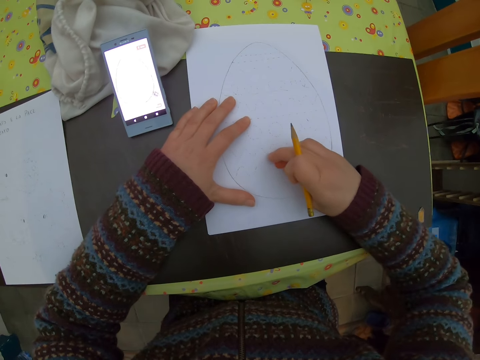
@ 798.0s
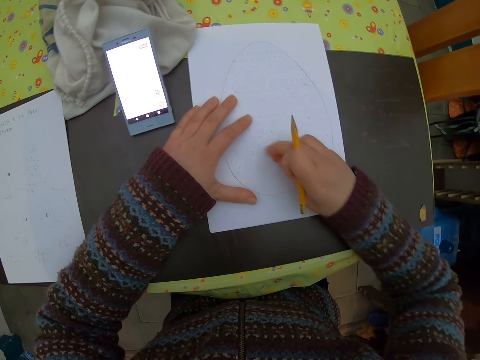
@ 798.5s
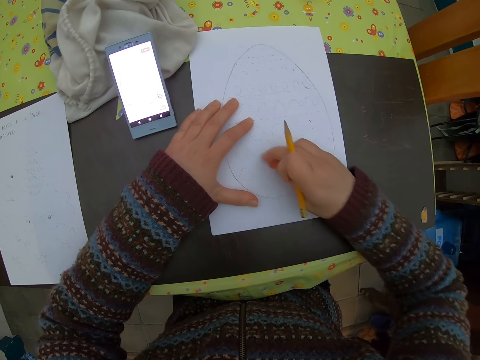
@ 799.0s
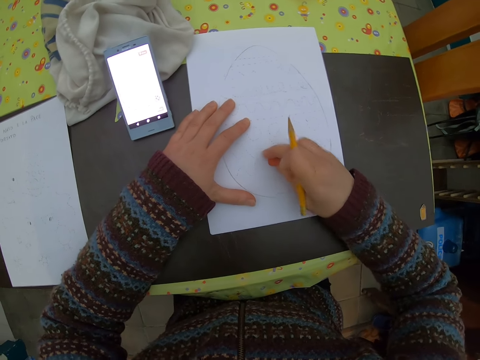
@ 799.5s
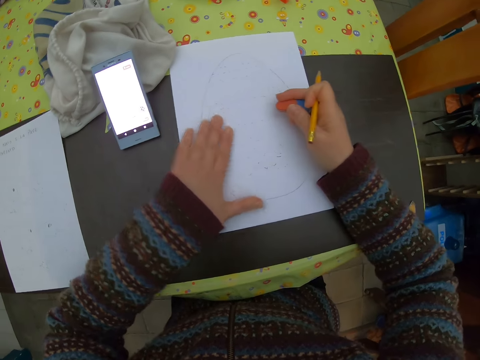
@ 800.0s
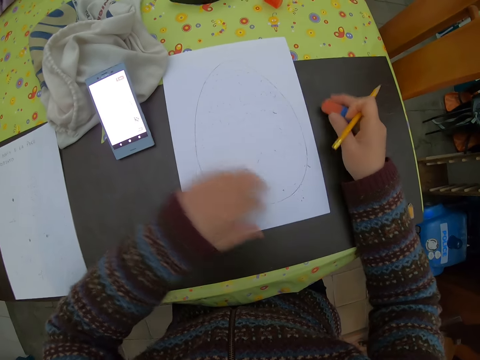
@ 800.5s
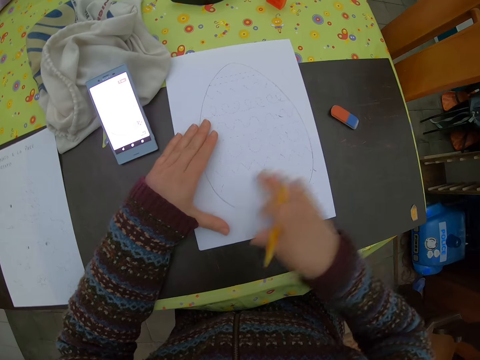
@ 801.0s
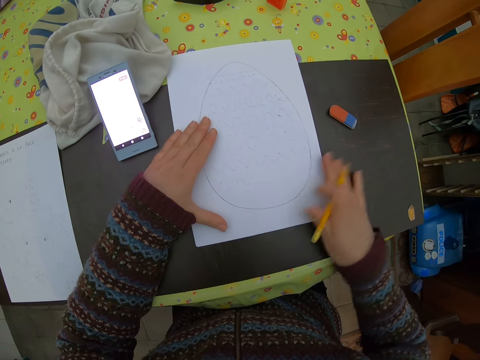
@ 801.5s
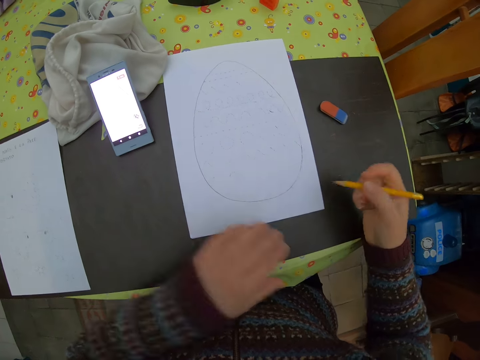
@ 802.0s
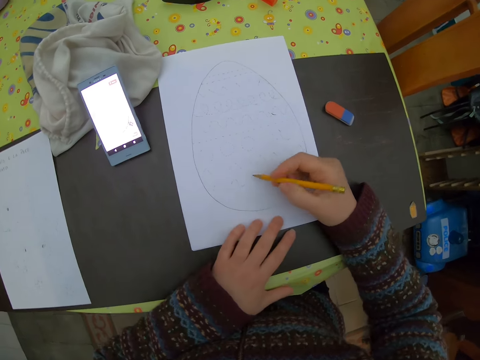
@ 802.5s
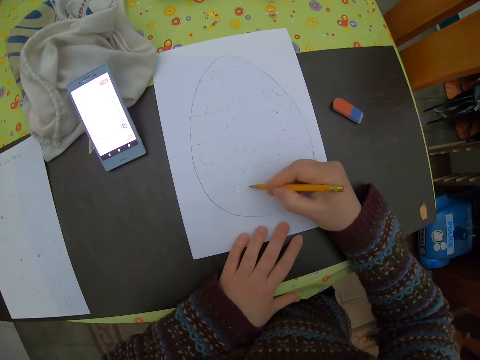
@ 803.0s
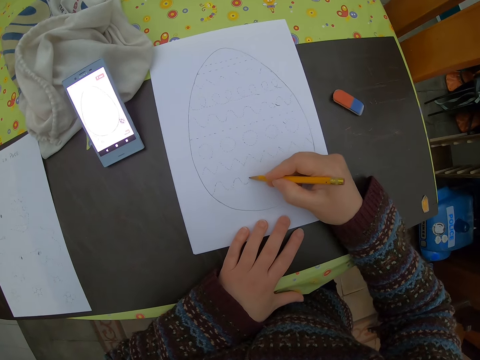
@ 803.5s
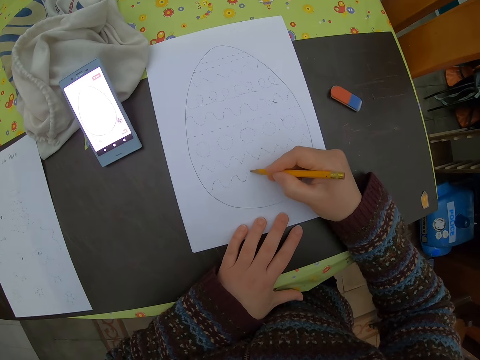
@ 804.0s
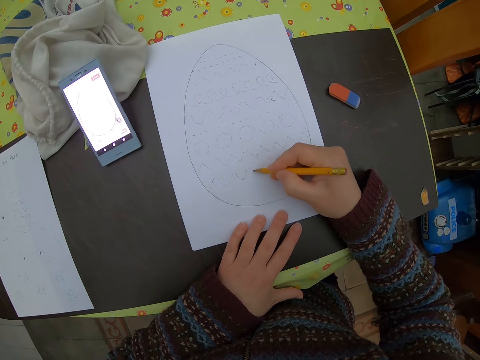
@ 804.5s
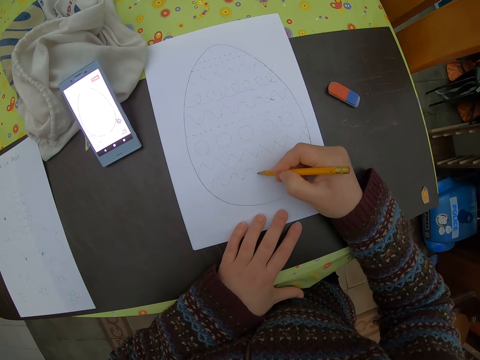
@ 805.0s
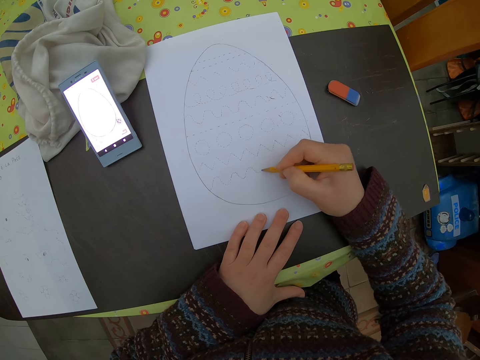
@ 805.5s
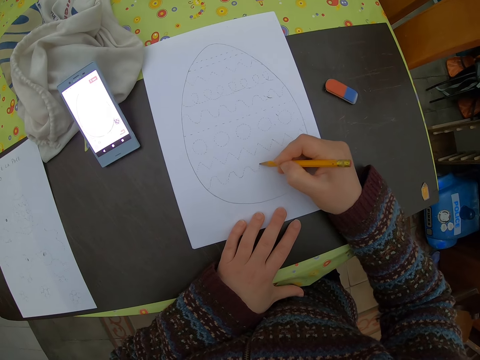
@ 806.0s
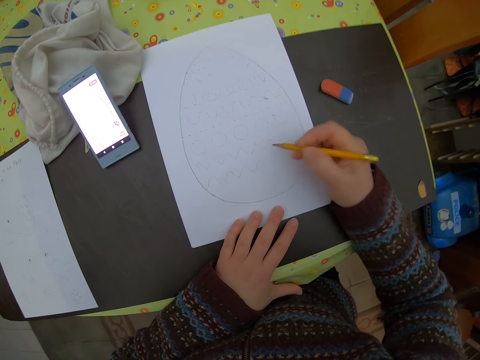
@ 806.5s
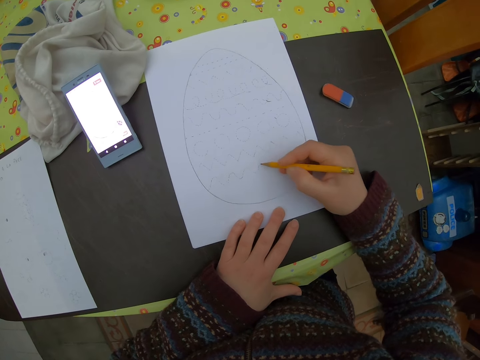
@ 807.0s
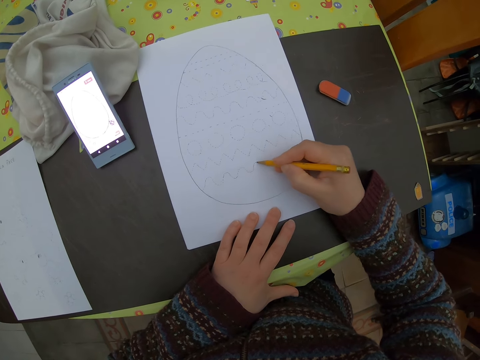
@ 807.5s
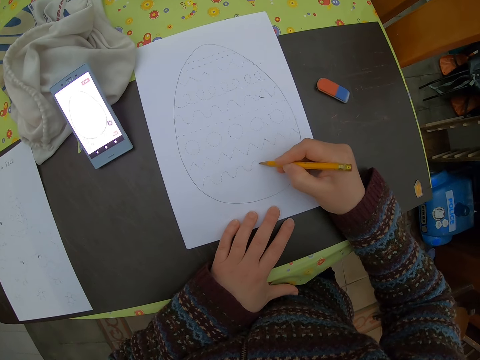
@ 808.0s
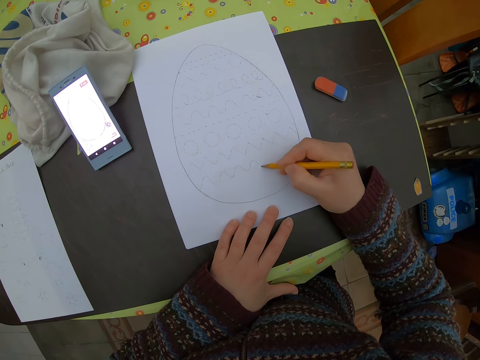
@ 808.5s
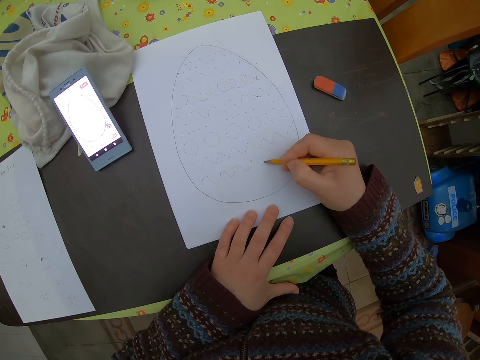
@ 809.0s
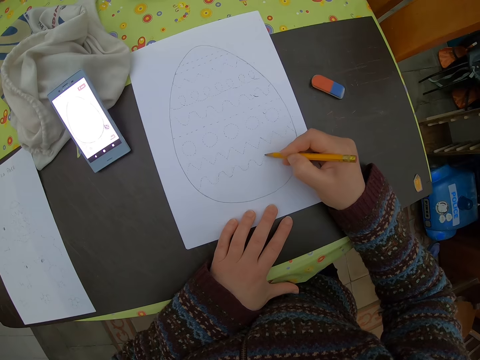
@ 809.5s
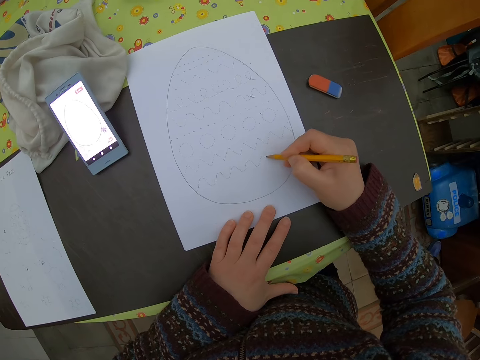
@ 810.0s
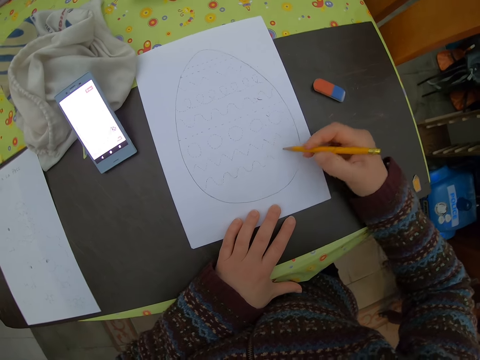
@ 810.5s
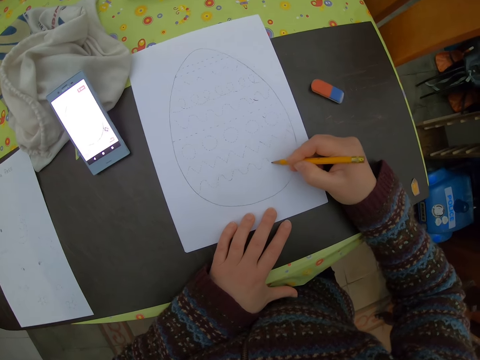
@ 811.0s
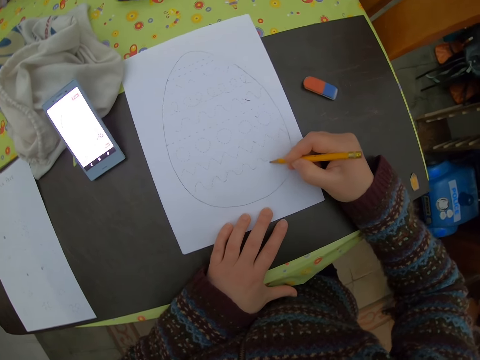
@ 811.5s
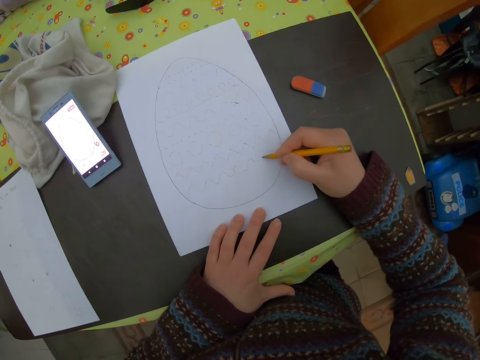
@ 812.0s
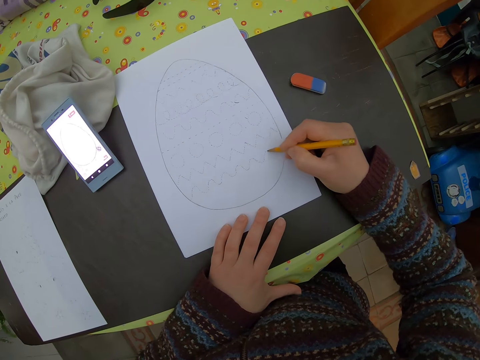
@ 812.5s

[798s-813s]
The camera wearer cleans particles on the plain paper with her left hand. She drops the eraser on the table with her right hand. She cleans particles on the paper with her right hand. She draws images on the paper with the pencil in her right hand.

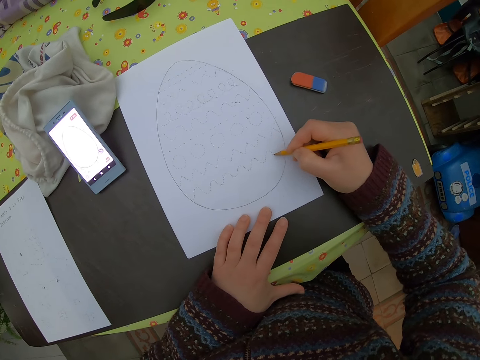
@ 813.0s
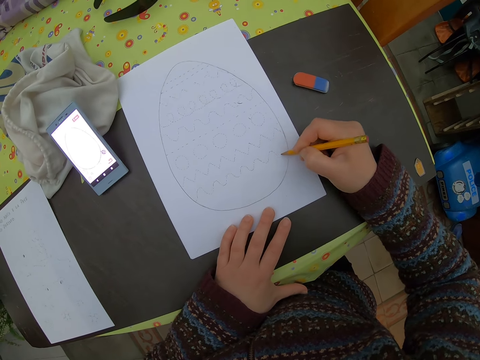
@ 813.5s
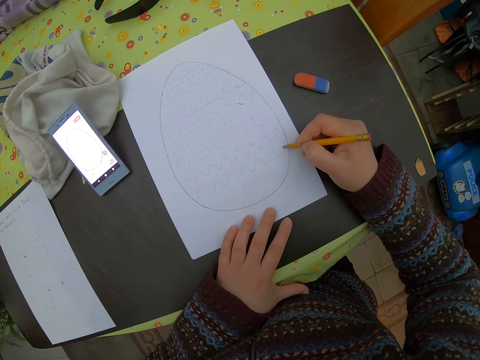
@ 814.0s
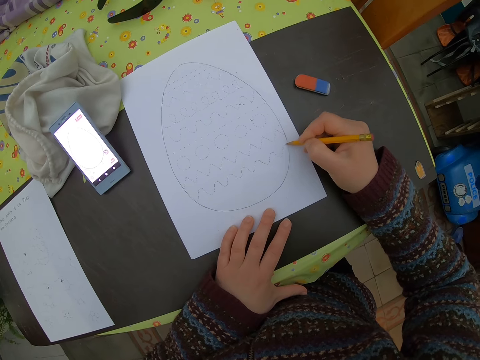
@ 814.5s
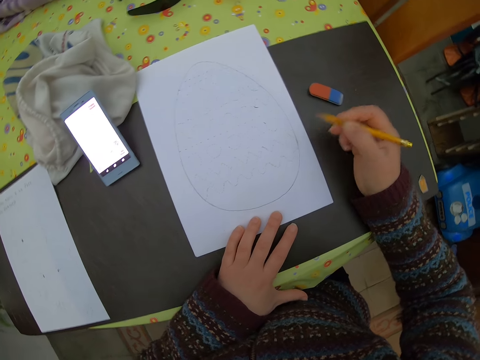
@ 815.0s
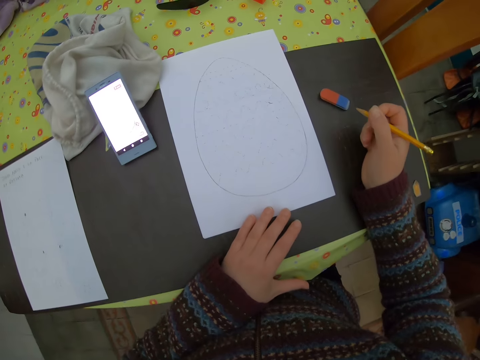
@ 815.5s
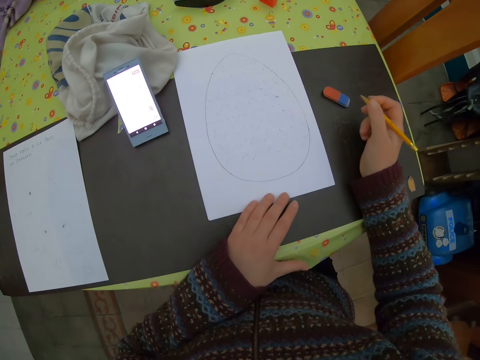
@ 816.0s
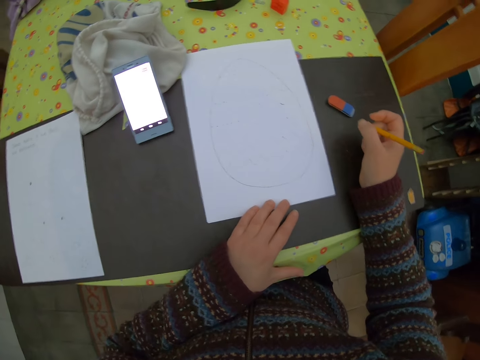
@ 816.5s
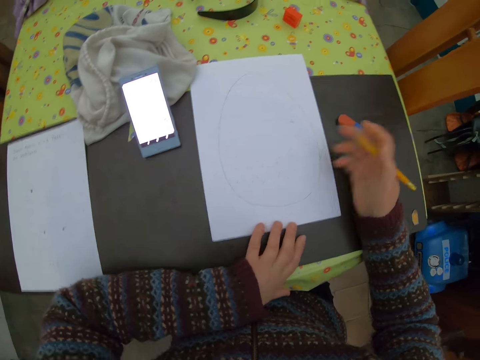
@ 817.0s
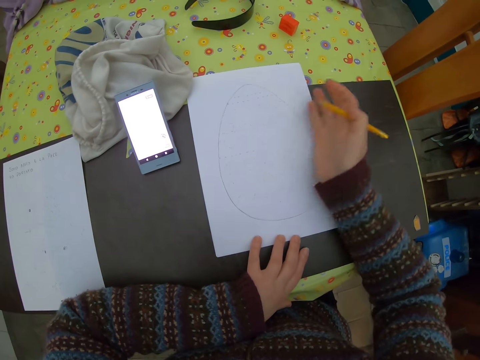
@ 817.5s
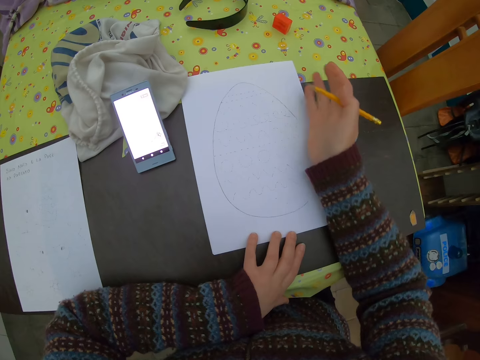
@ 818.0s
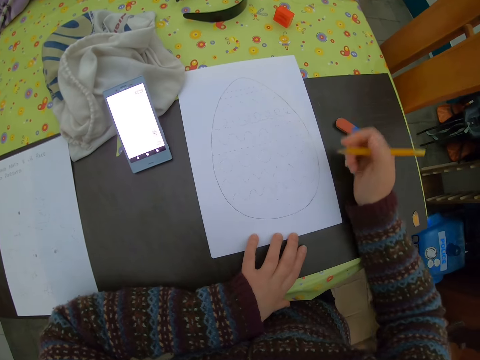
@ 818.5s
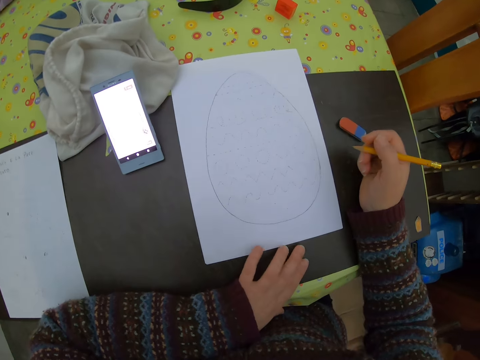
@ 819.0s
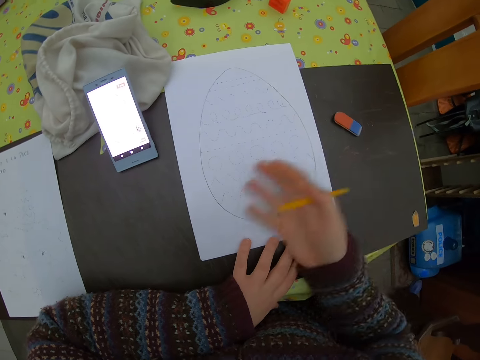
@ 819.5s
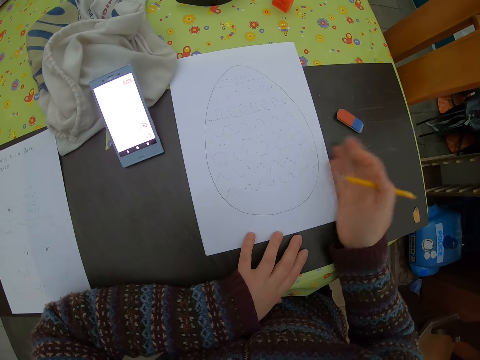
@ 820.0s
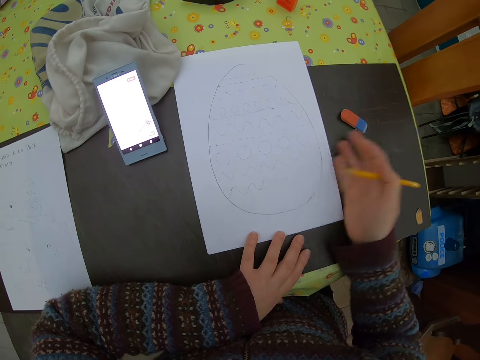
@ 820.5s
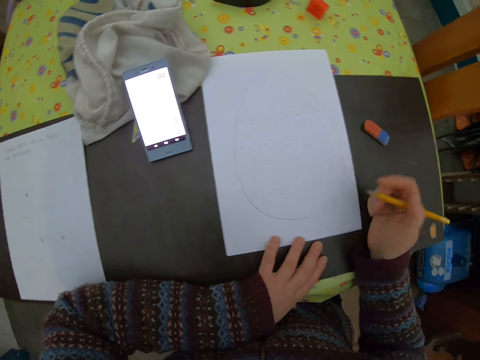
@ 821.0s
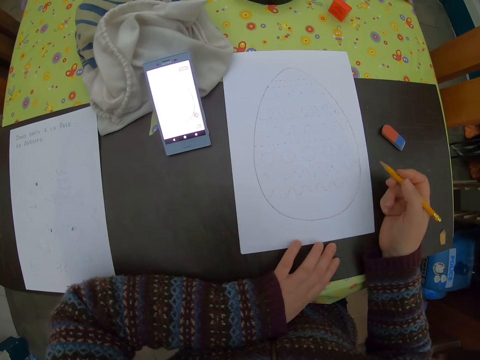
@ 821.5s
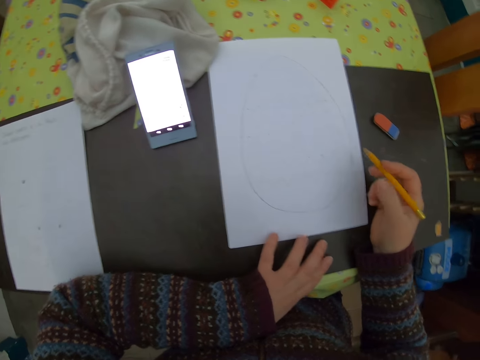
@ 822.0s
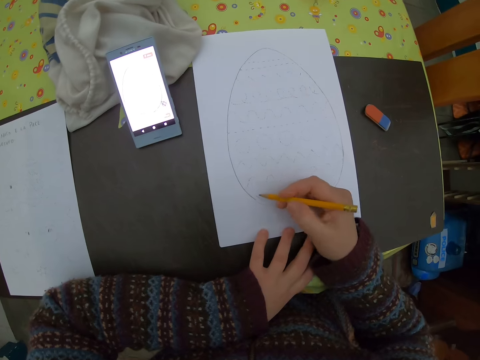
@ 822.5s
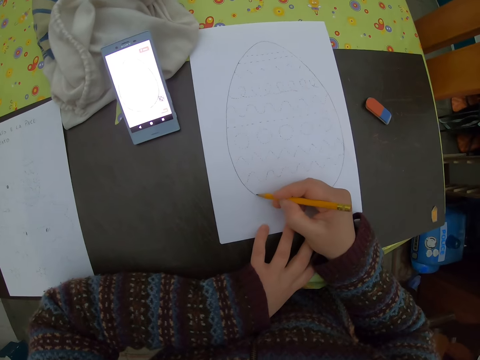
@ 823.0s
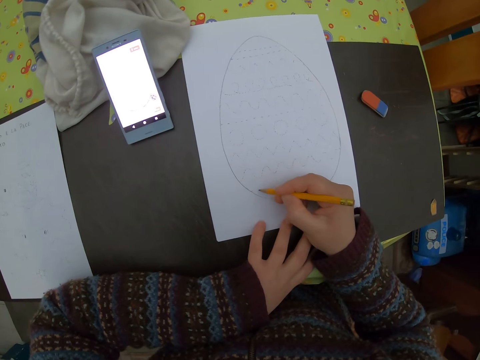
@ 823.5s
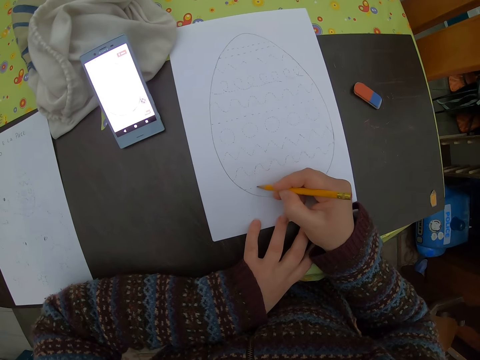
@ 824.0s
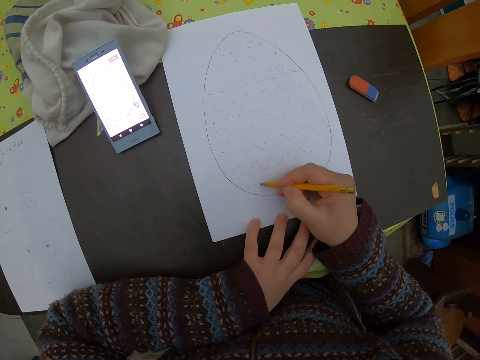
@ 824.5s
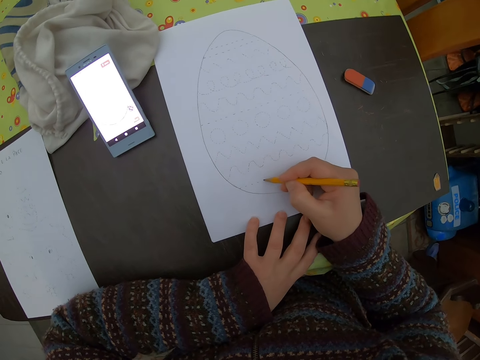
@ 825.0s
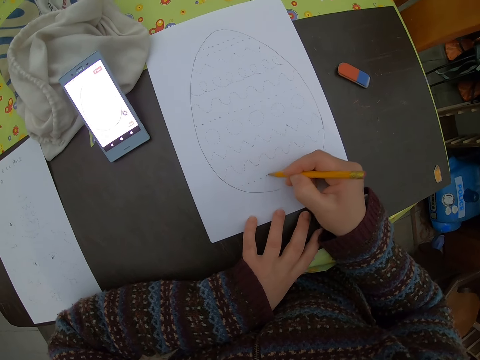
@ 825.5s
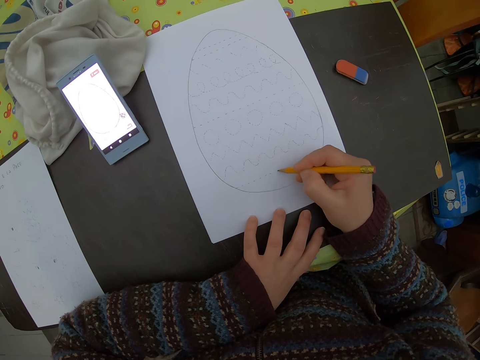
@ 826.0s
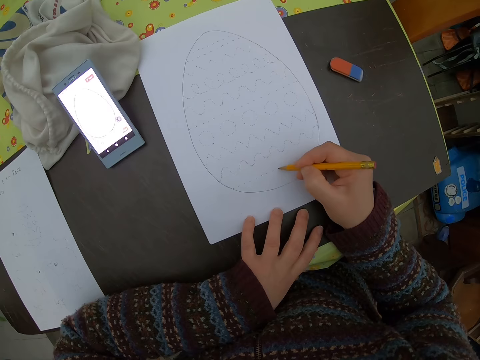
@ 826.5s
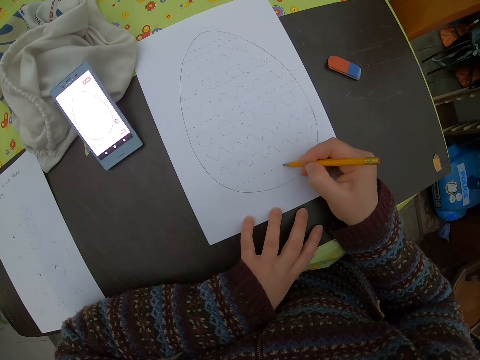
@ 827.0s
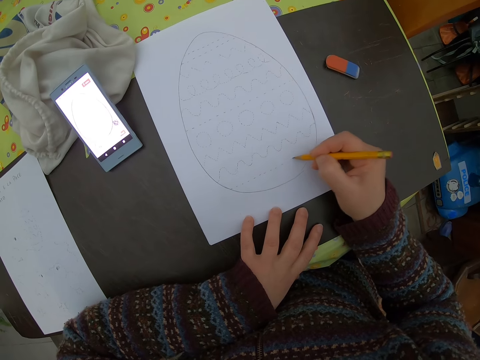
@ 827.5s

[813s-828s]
The camera wearer moves the hand. She adjusts the plain paper on the table with her left hand. She cleans particles on the paper with her right hand. She draws images on the paper with the pencil in her right hand.
